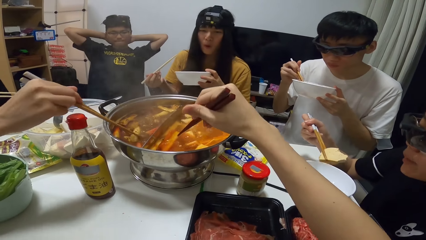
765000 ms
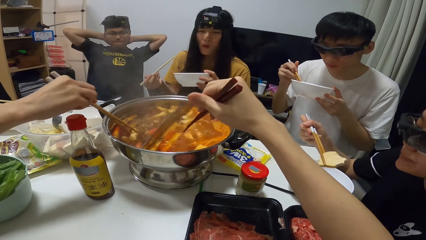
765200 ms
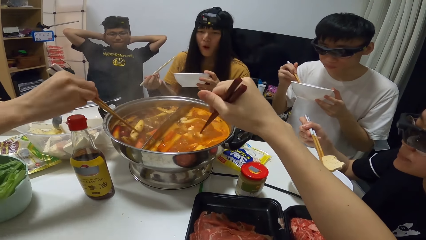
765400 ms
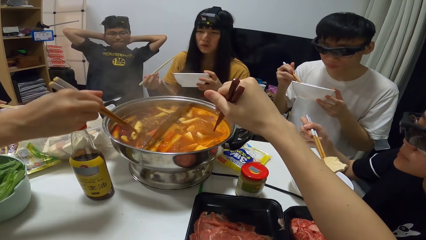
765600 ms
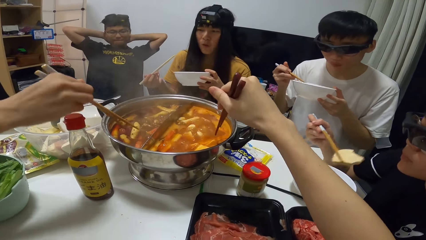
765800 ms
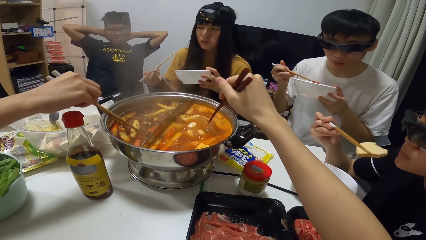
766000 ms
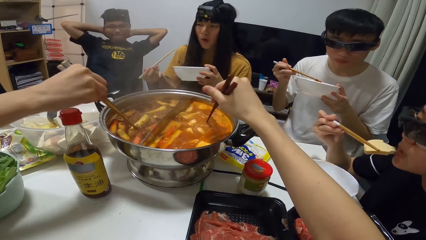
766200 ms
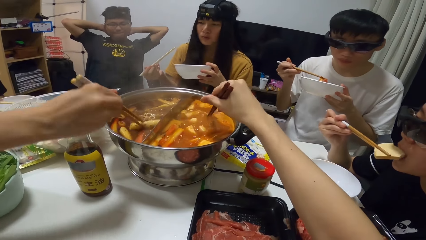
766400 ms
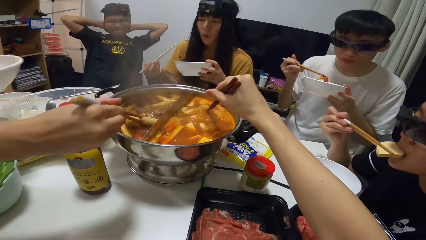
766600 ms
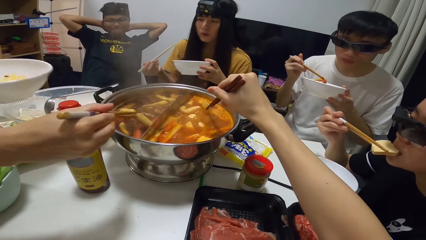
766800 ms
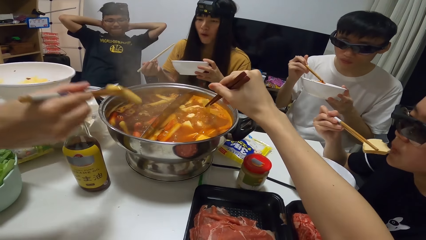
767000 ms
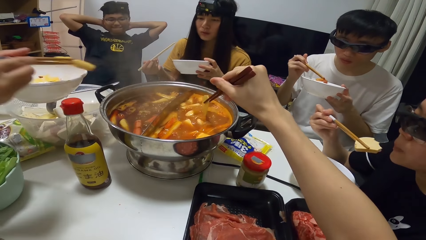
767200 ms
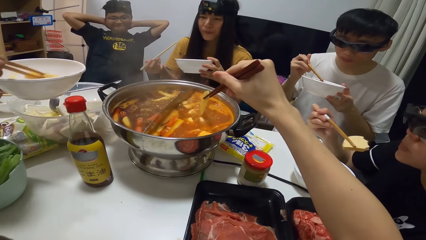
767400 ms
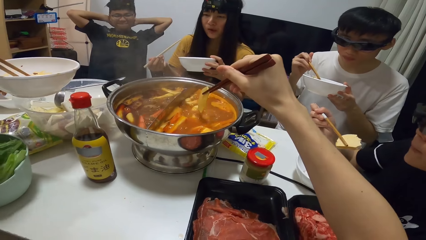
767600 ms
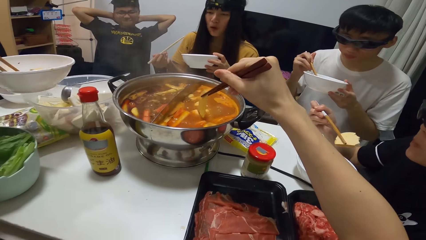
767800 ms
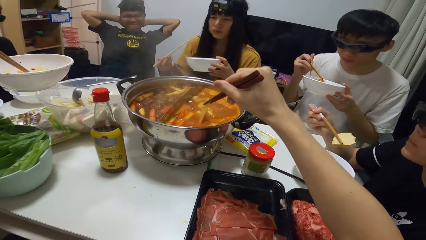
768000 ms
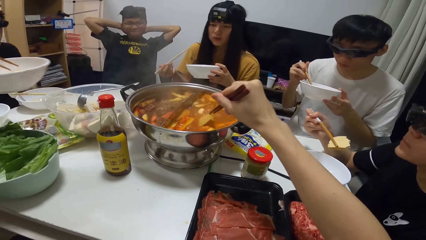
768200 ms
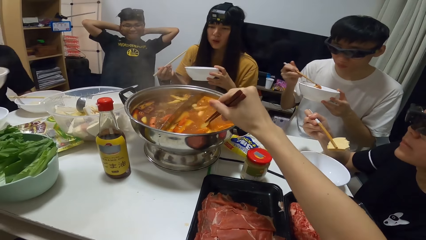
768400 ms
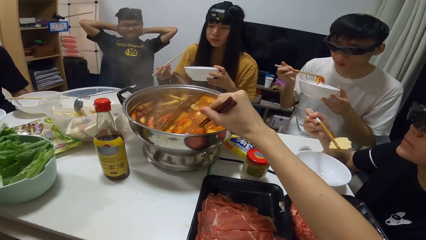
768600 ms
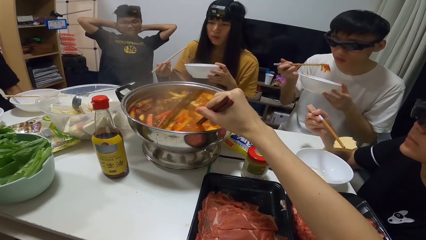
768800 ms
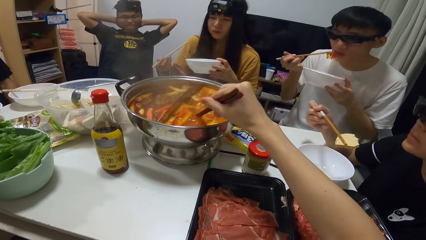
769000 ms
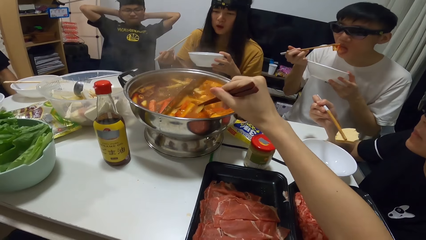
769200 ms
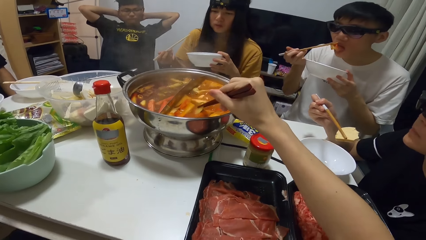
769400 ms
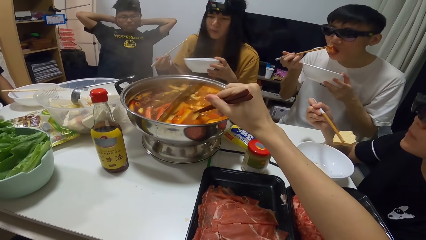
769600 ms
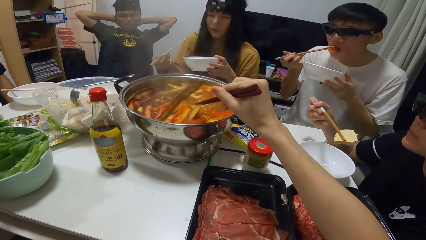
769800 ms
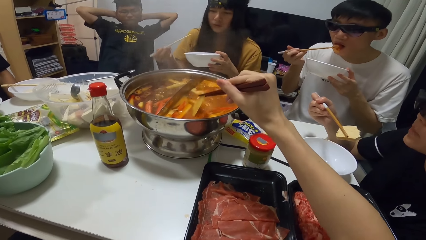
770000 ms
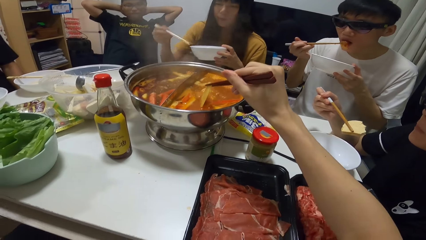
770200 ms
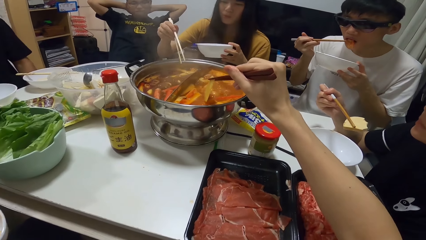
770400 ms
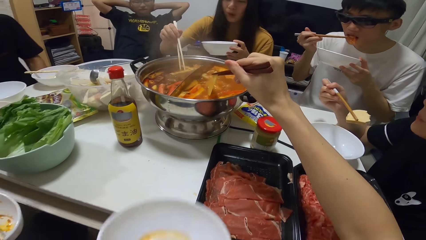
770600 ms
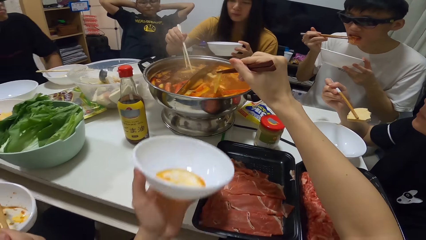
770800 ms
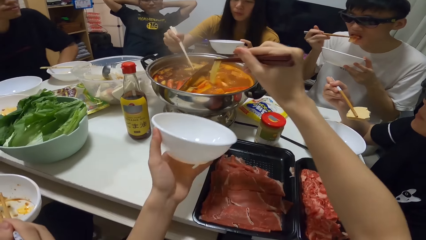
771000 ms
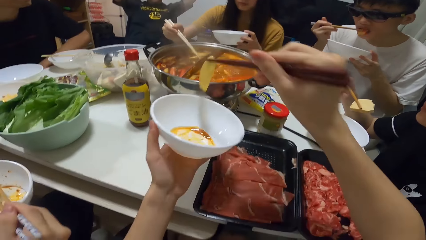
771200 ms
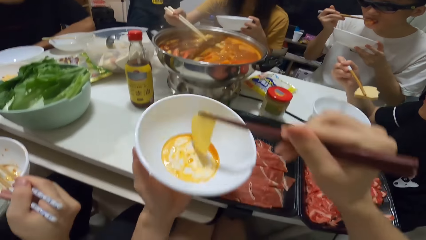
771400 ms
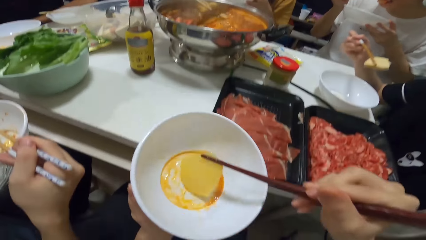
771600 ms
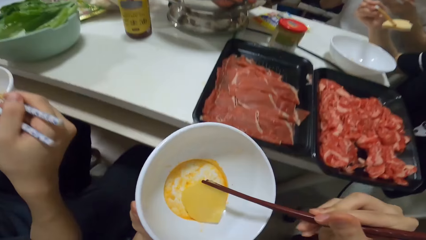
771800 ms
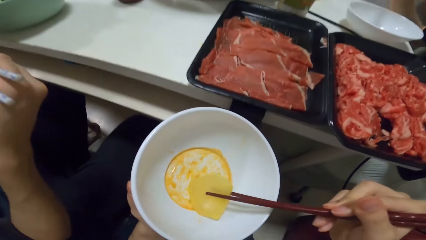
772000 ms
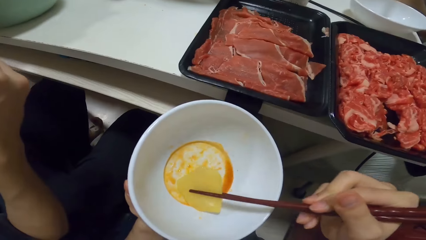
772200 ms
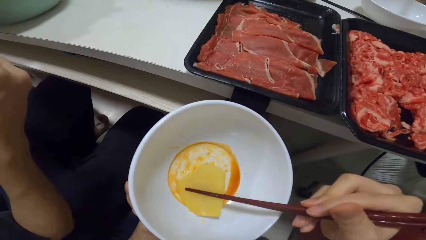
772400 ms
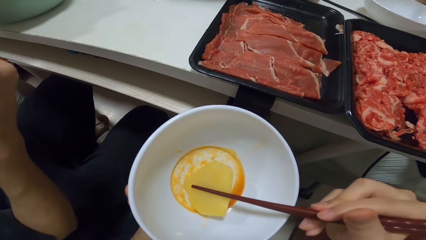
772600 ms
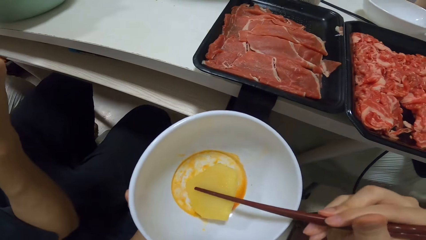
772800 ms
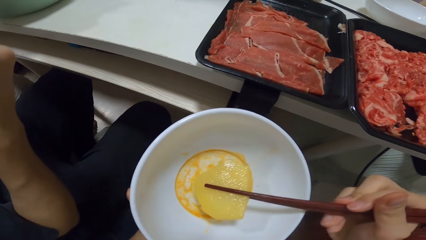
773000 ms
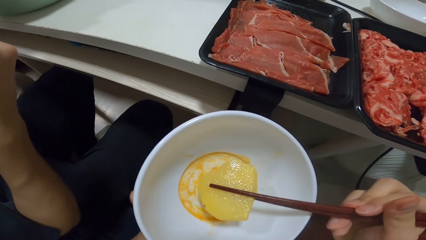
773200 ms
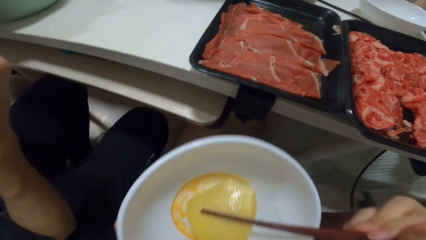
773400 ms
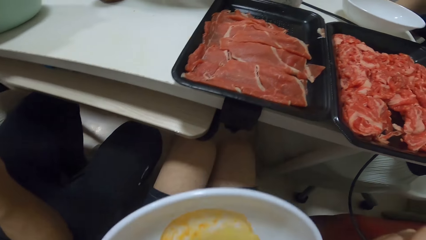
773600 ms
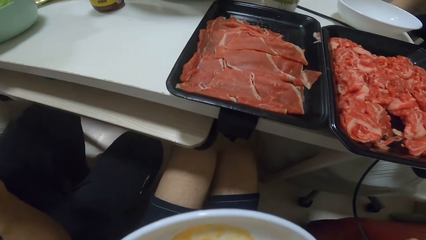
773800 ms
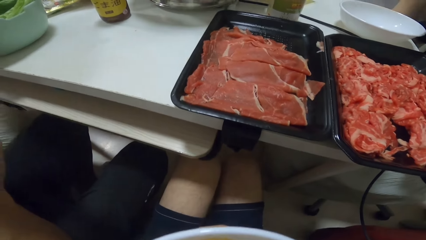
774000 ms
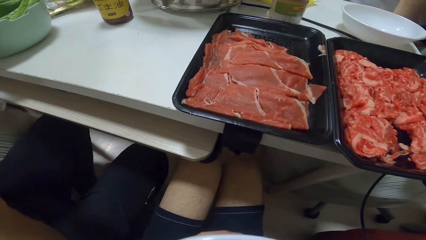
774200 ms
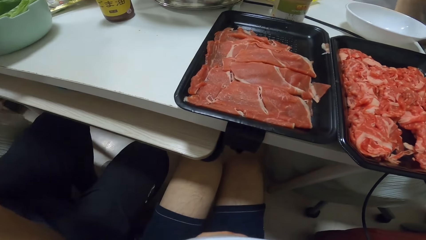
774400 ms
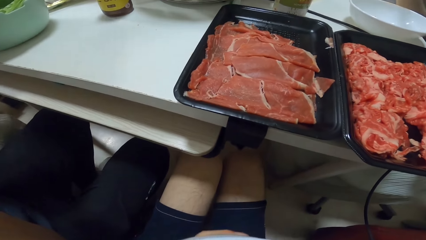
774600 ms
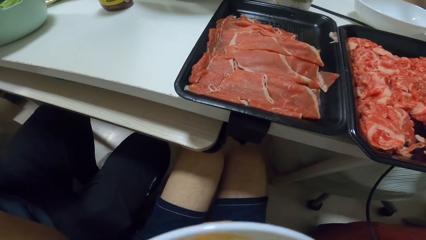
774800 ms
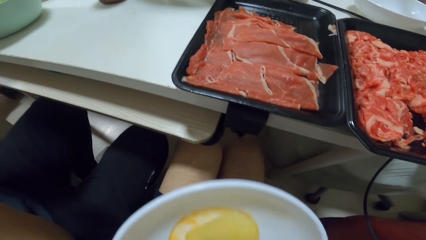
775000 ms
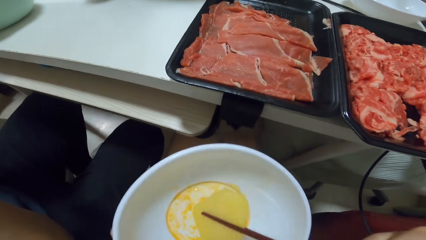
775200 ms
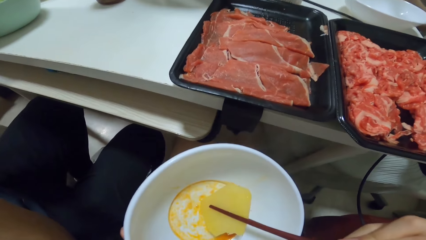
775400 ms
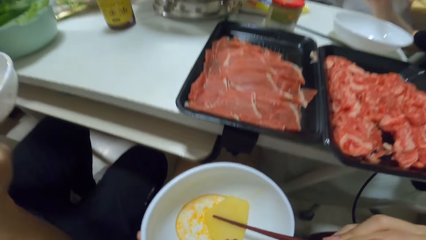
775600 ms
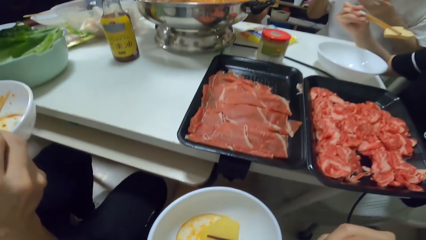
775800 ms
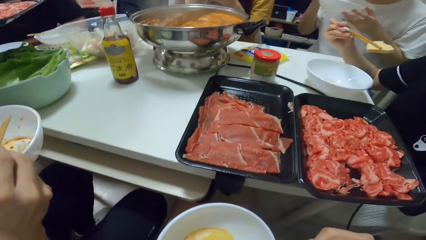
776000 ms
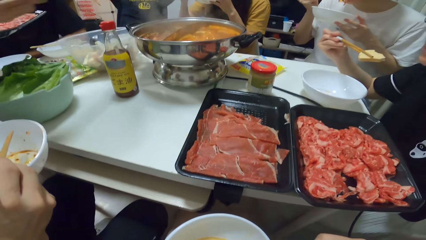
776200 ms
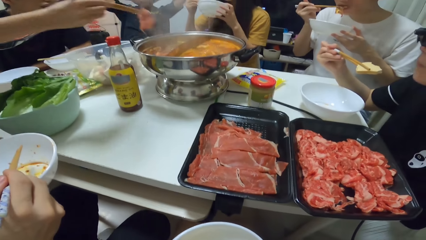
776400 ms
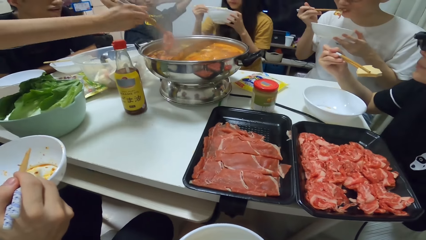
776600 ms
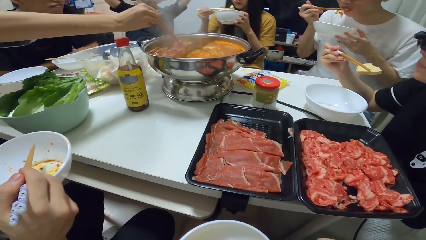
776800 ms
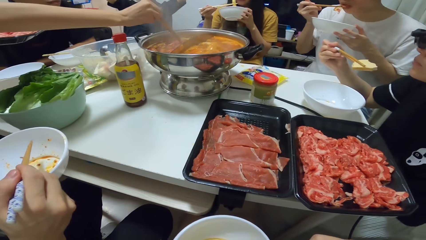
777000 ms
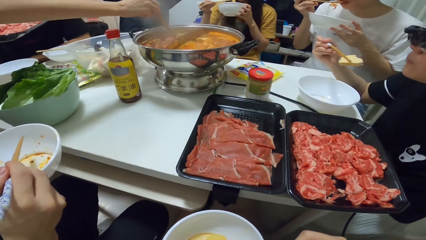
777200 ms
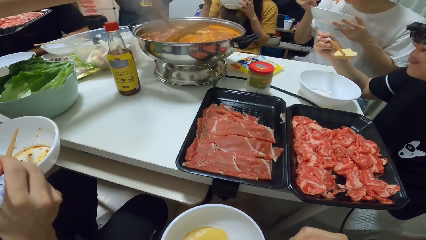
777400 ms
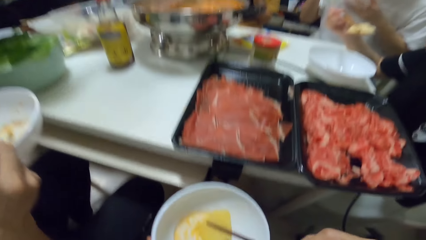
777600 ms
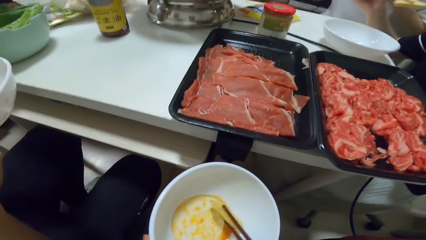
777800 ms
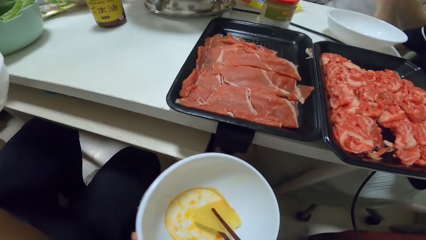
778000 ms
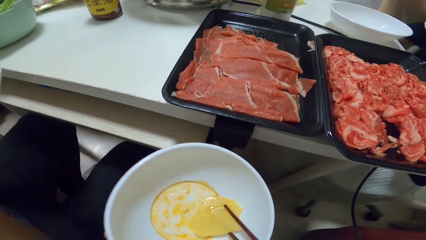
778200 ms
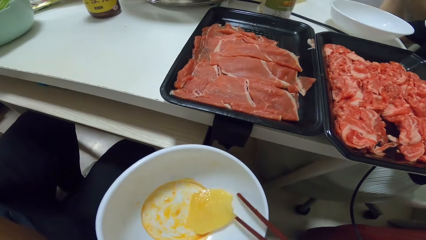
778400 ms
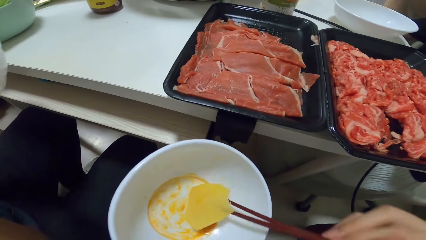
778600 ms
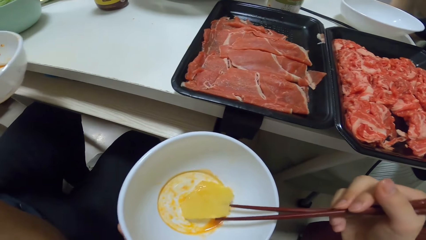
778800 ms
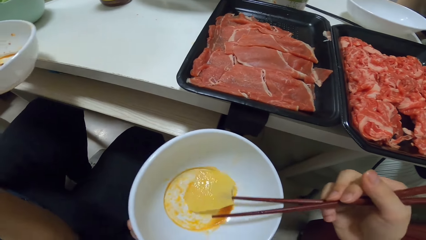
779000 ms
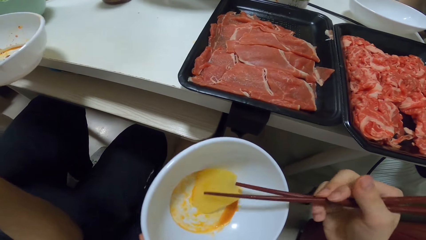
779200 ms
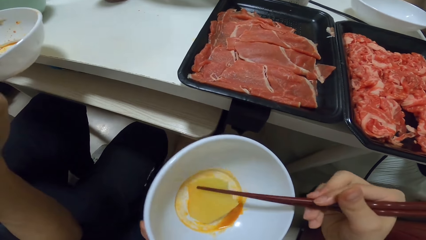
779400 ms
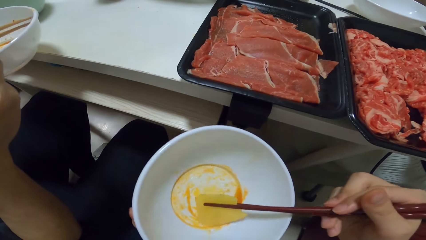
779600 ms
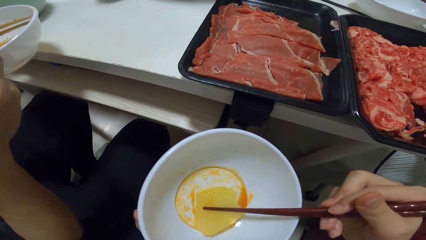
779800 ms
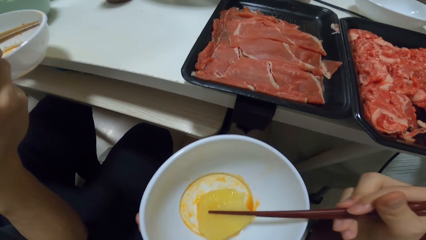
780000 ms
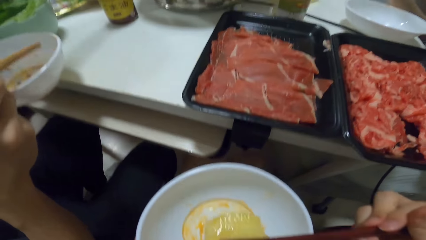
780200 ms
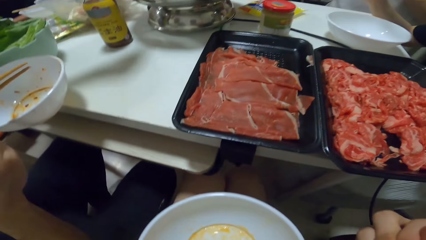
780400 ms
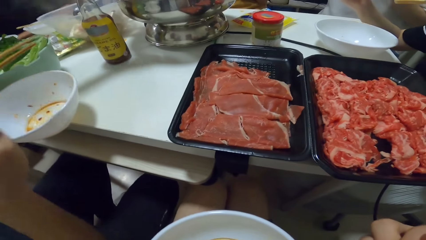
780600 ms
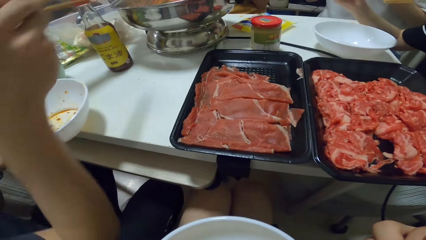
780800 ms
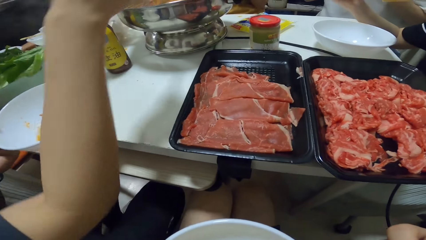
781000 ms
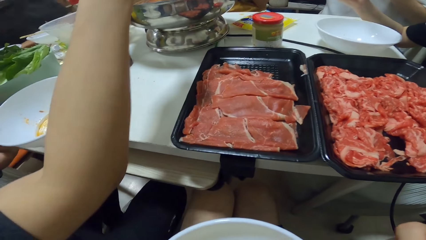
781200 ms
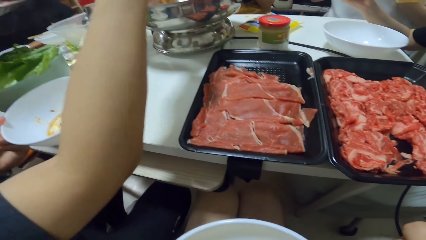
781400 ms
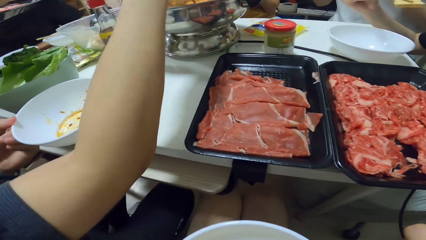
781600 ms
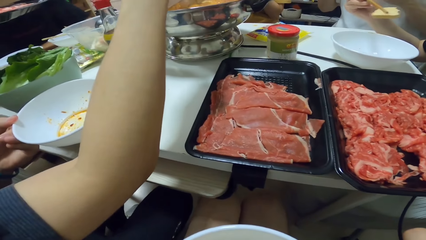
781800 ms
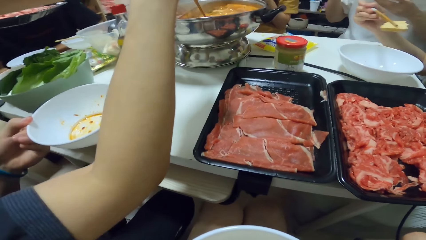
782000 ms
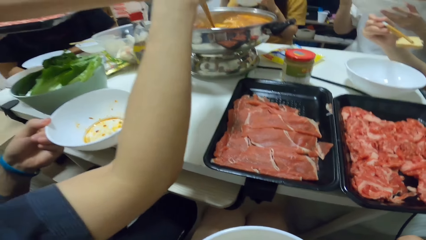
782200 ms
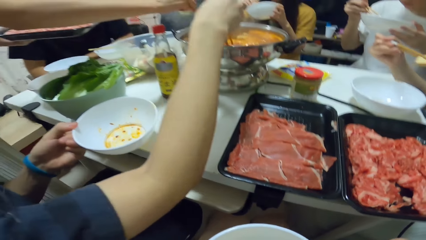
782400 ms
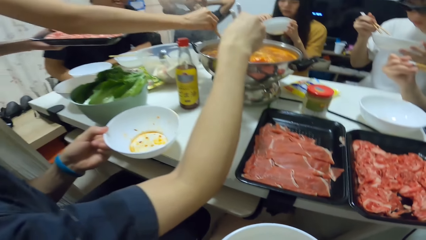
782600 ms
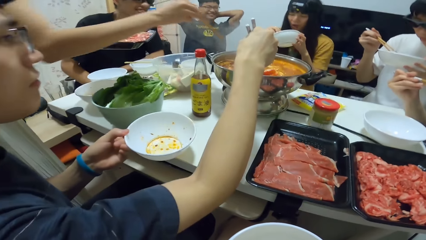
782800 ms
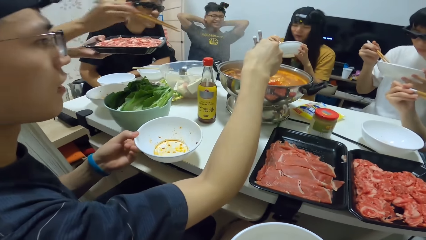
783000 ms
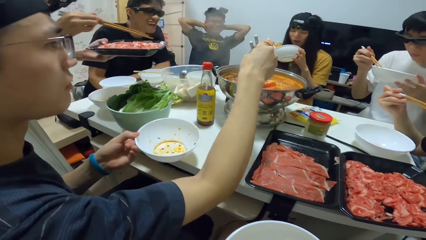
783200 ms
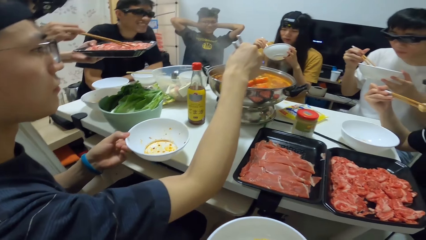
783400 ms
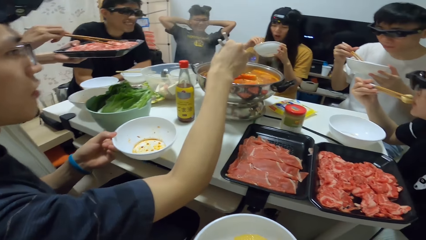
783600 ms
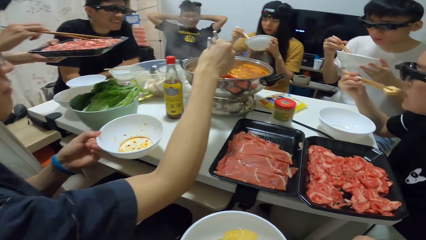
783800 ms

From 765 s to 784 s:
A woman takes the food with the chopstick. She puts the food into the bowl in her left hand. The camera wearer puts the food into the bowl in his left hand. He eats from the bowl. The woman puts a piece of meat into the pot with the chopsticks. The camera wearer takes the food. He eats the food. A man picks food from the pot with the chopsticks.
